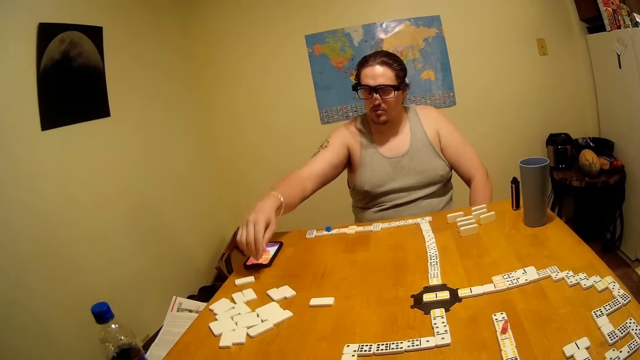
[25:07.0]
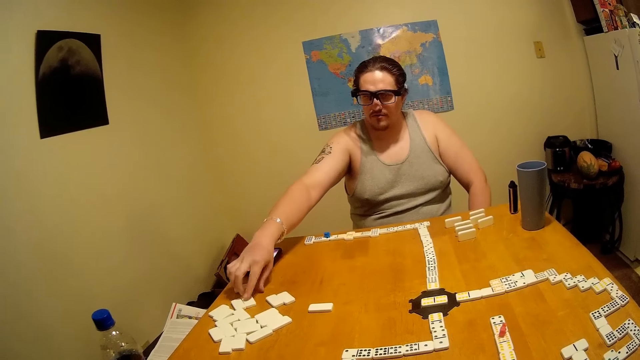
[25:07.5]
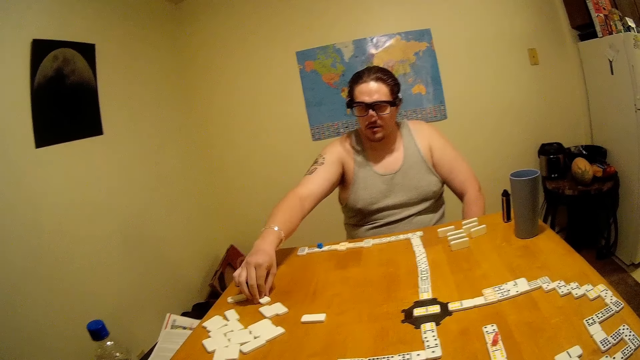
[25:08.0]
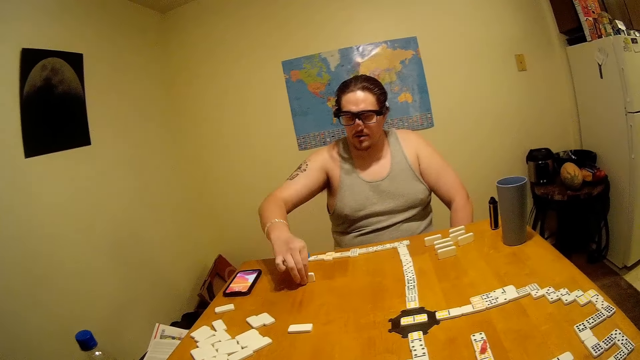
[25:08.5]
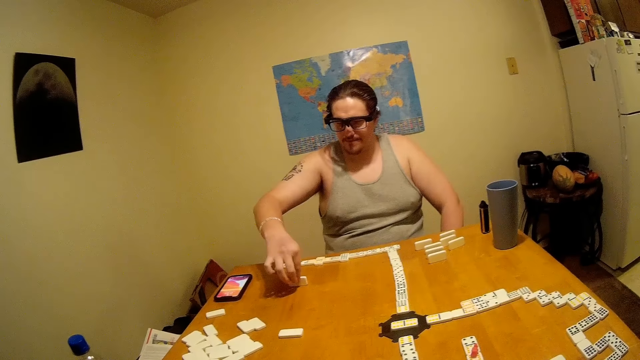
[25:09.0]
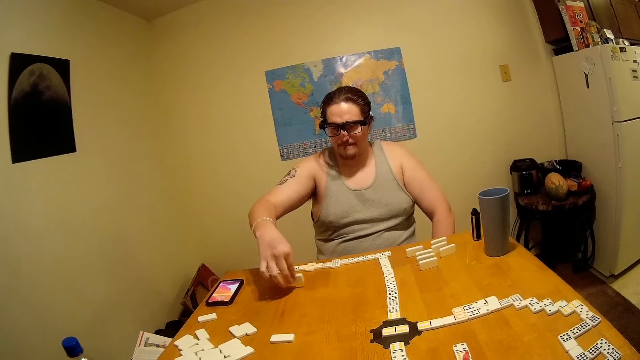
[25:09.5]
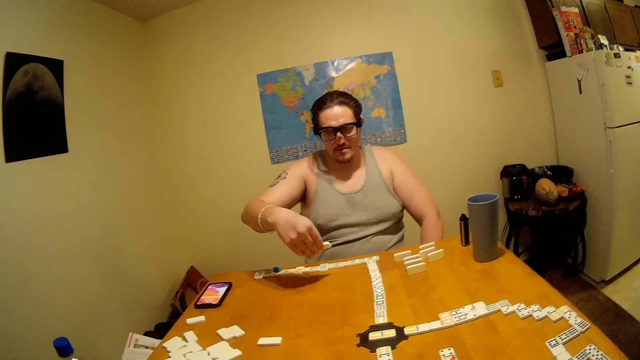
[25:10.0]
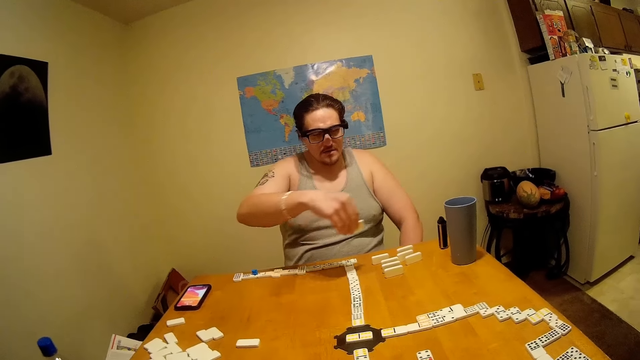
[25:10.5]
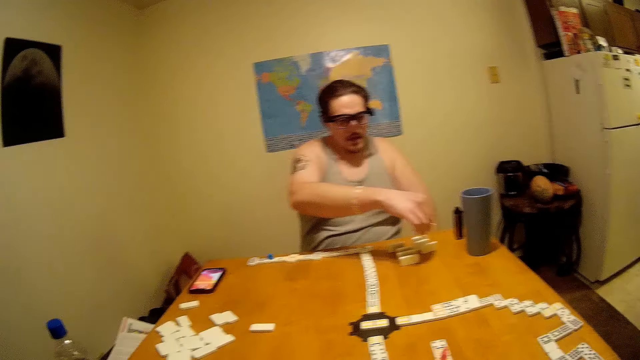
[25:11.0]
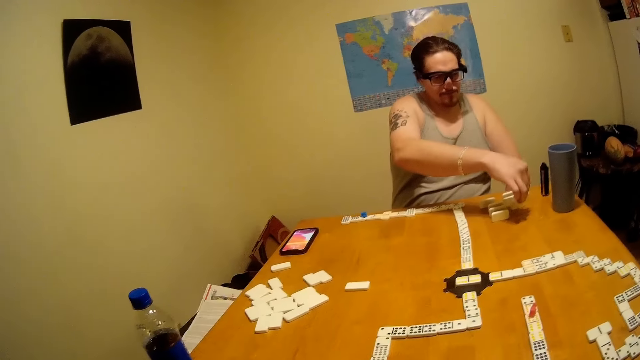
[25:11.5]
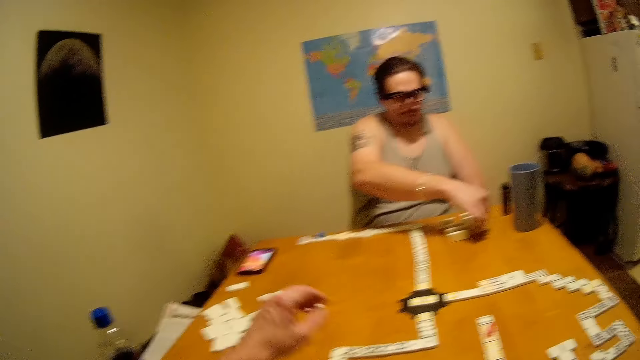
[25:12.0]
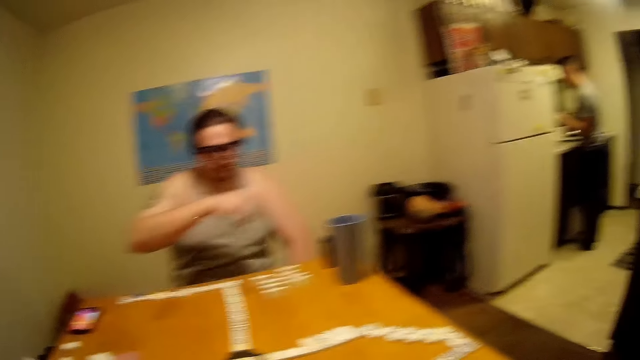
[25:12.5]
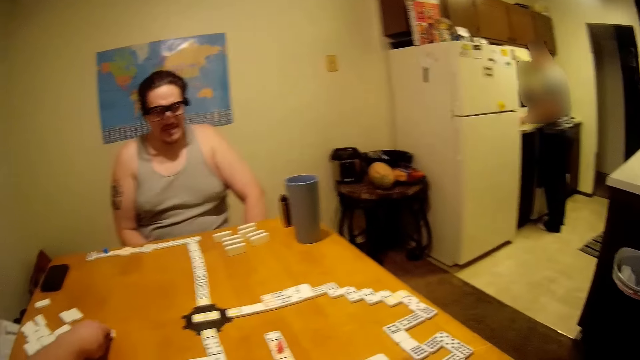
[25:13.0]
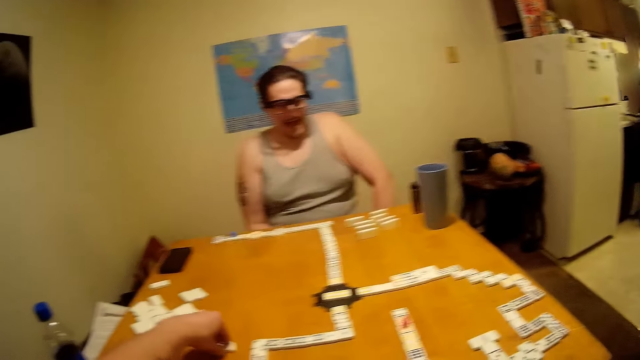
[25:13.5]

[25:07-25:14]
A person picks up a domino. The person puts the domino on the table. The camera wearer picks up the domino.

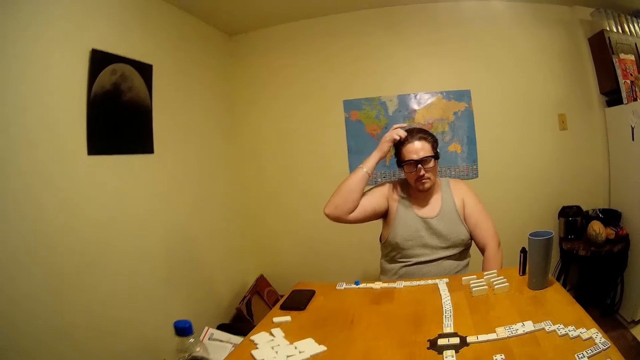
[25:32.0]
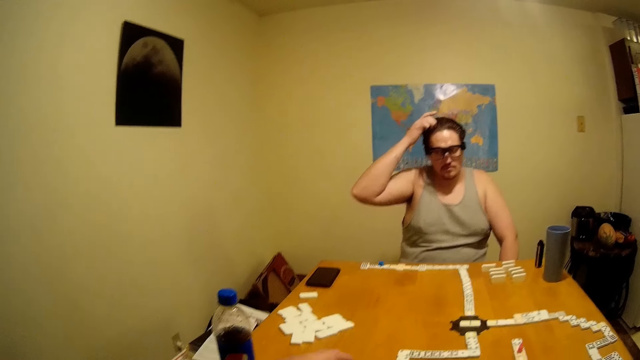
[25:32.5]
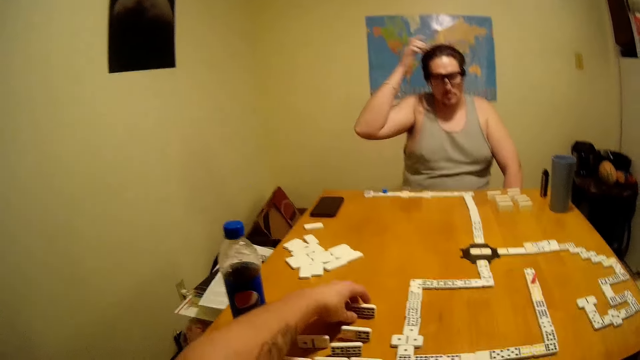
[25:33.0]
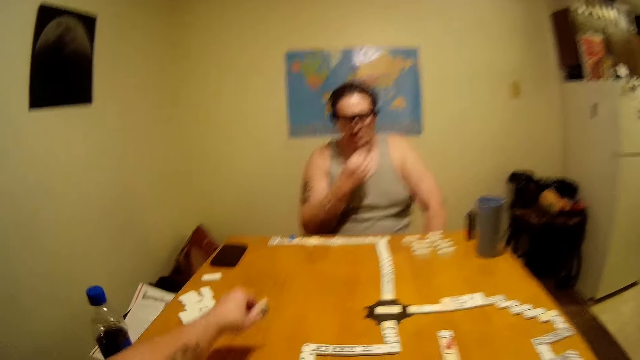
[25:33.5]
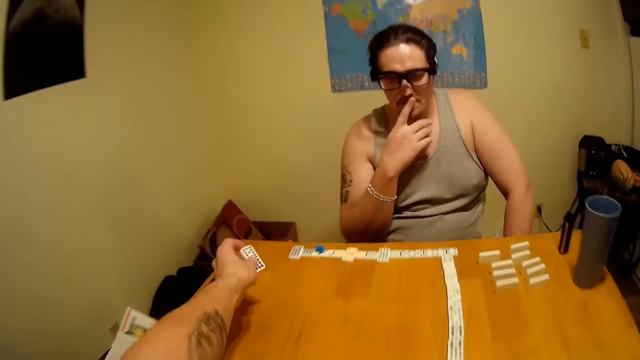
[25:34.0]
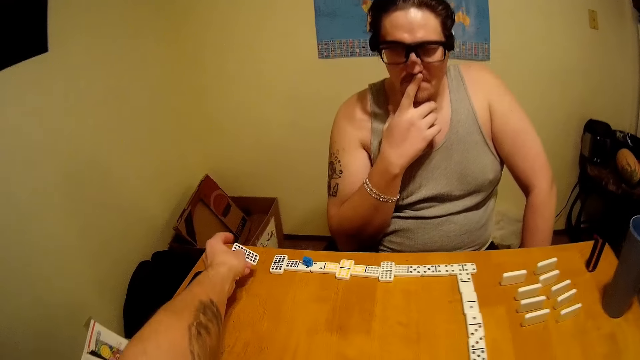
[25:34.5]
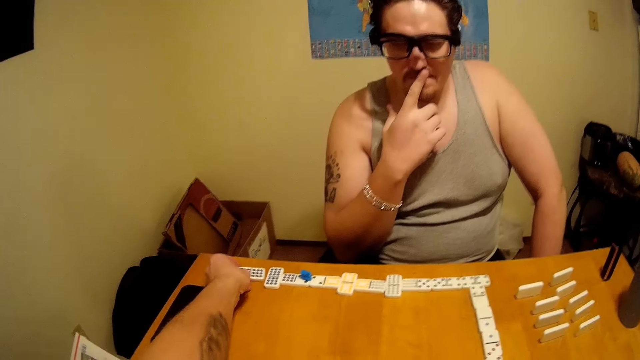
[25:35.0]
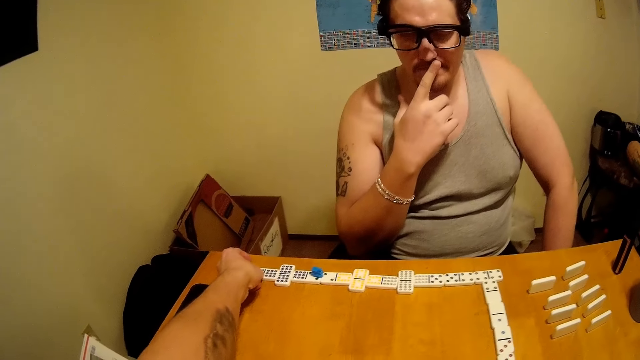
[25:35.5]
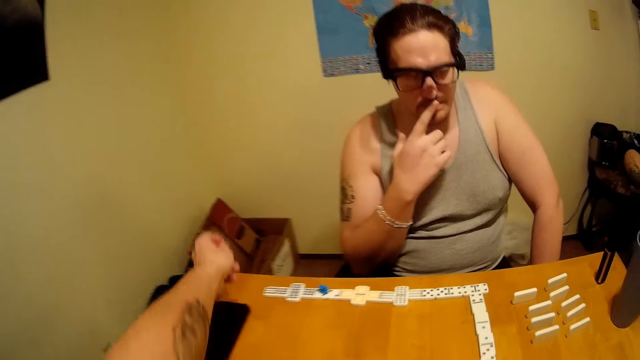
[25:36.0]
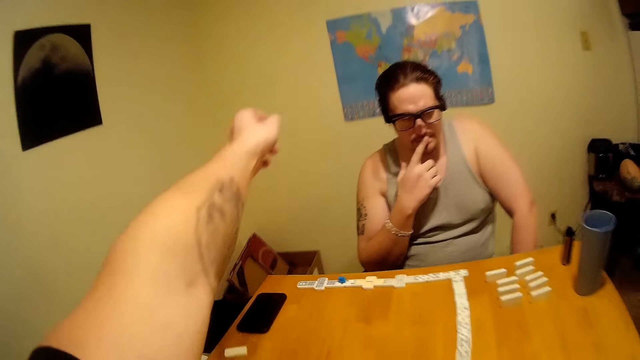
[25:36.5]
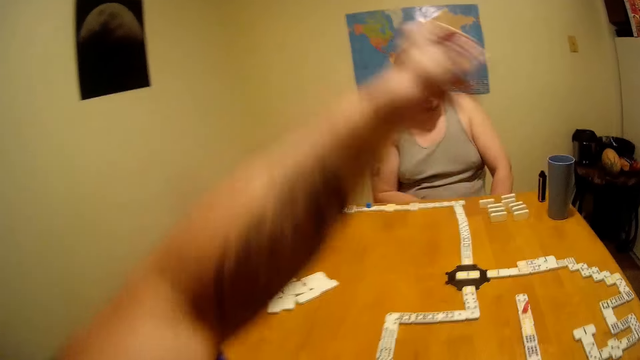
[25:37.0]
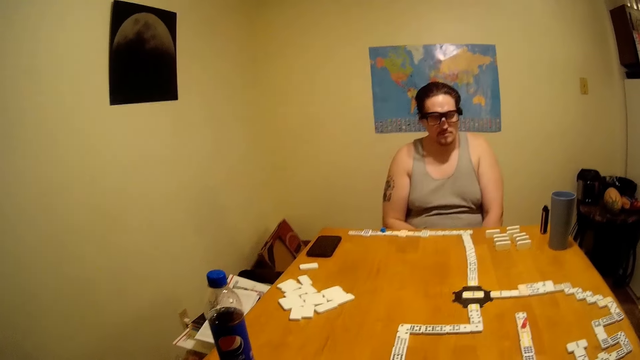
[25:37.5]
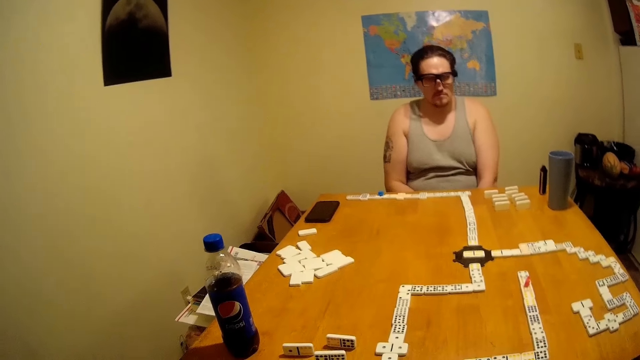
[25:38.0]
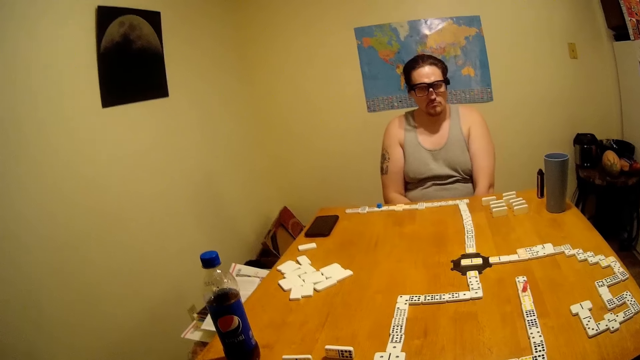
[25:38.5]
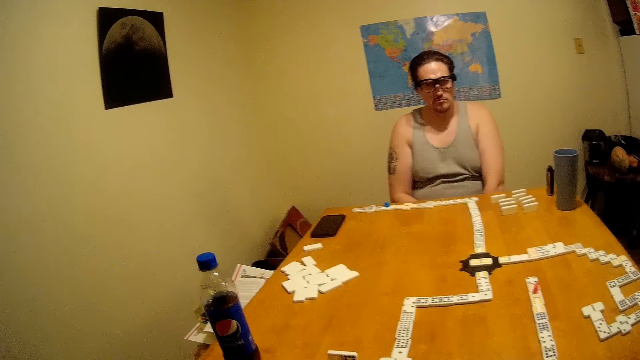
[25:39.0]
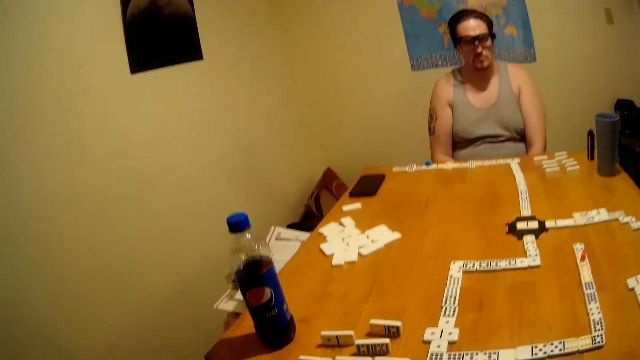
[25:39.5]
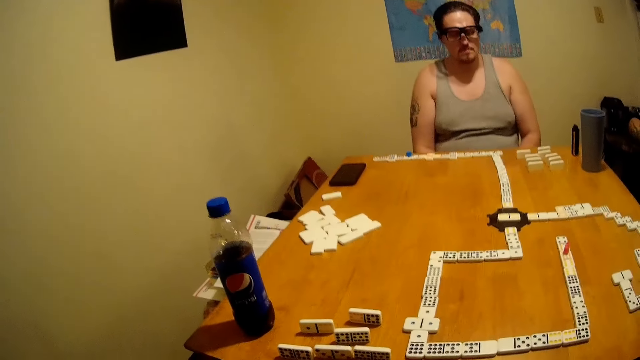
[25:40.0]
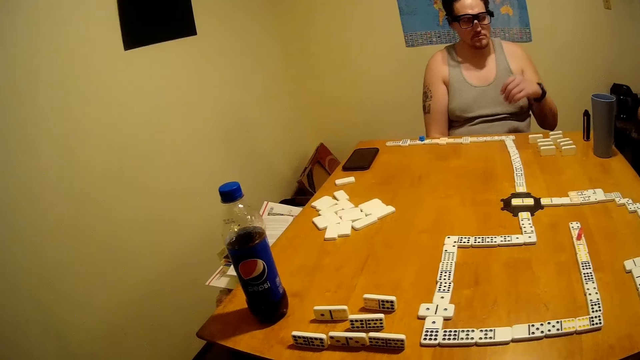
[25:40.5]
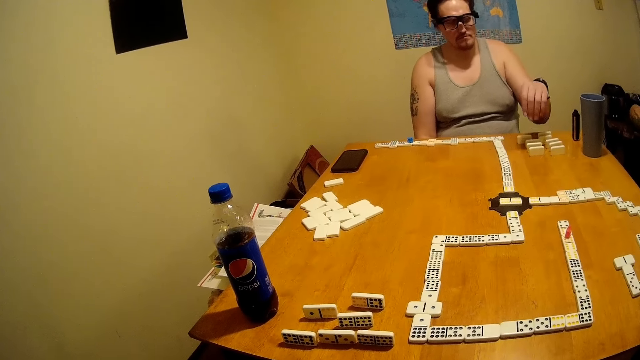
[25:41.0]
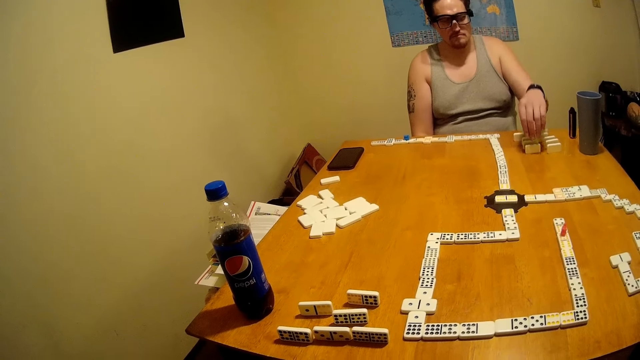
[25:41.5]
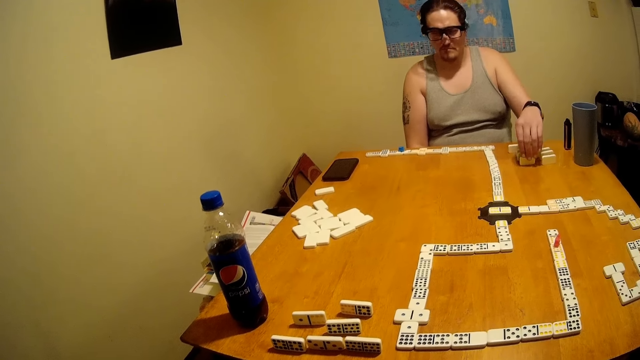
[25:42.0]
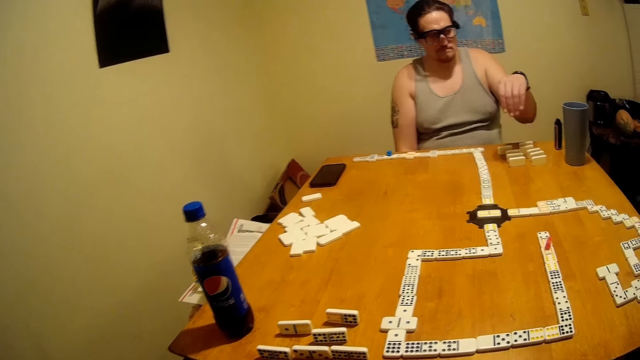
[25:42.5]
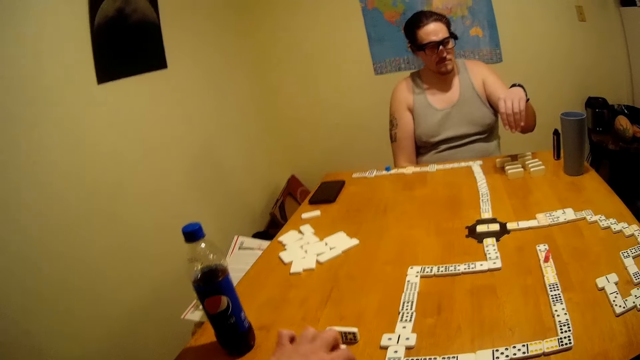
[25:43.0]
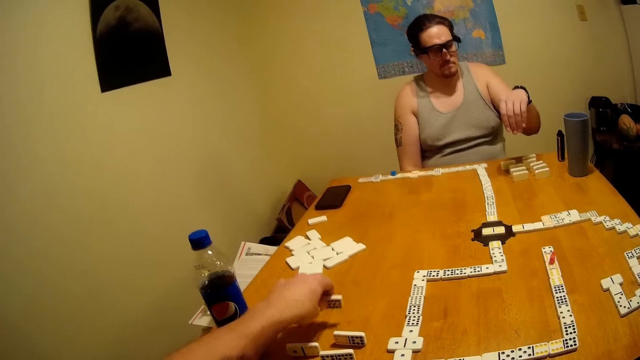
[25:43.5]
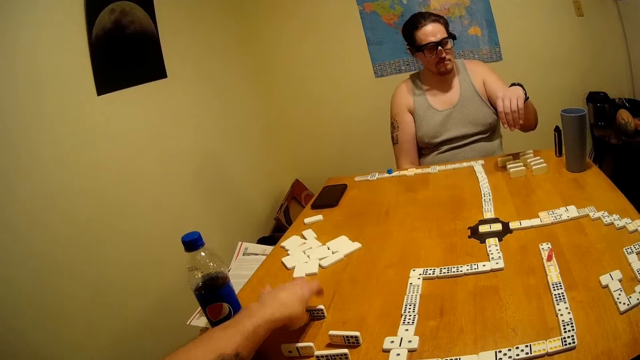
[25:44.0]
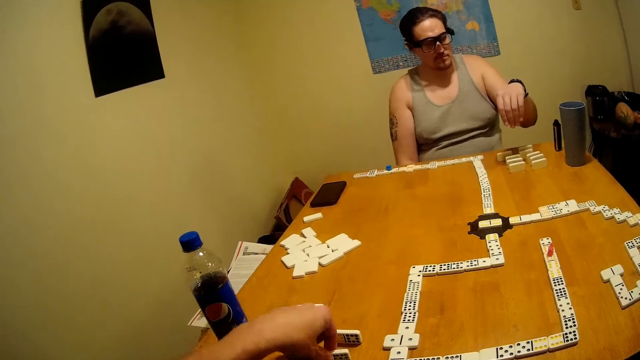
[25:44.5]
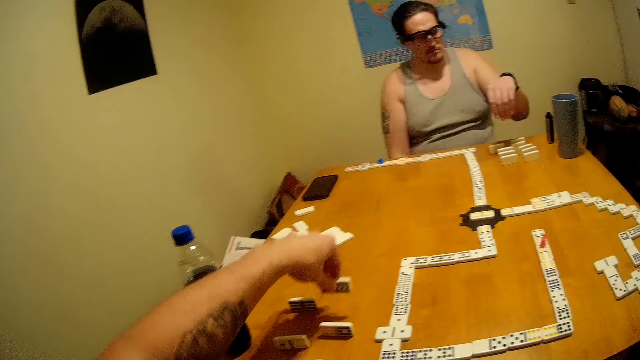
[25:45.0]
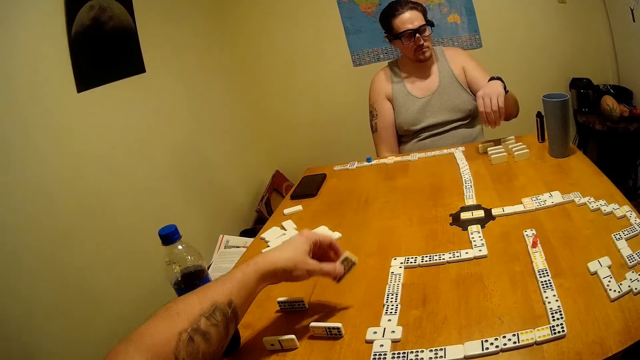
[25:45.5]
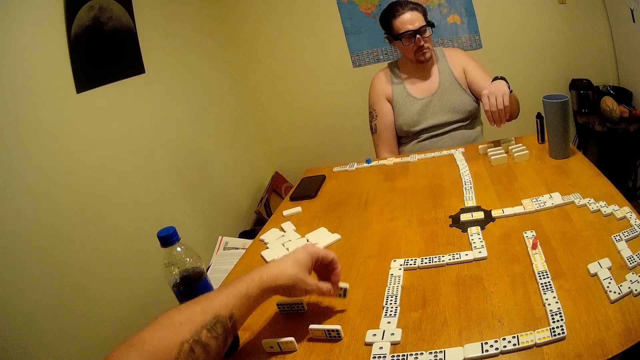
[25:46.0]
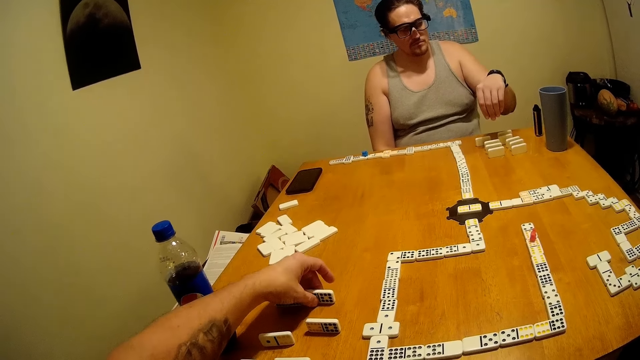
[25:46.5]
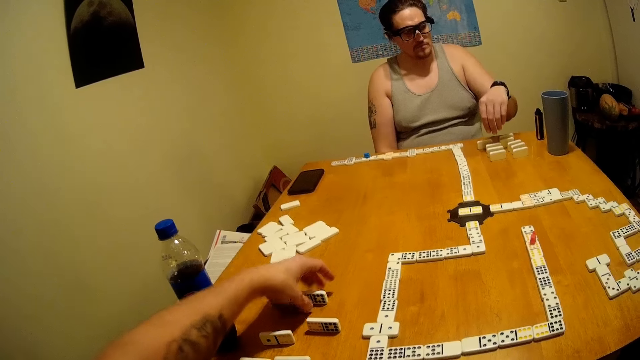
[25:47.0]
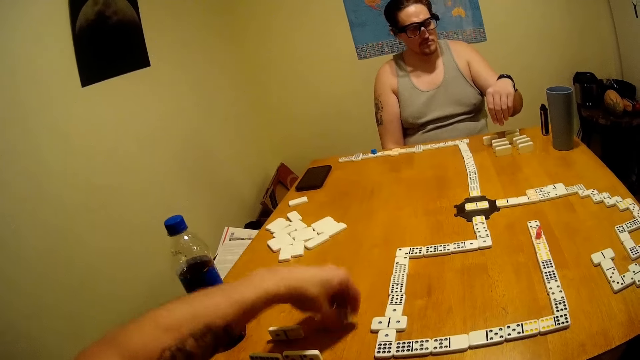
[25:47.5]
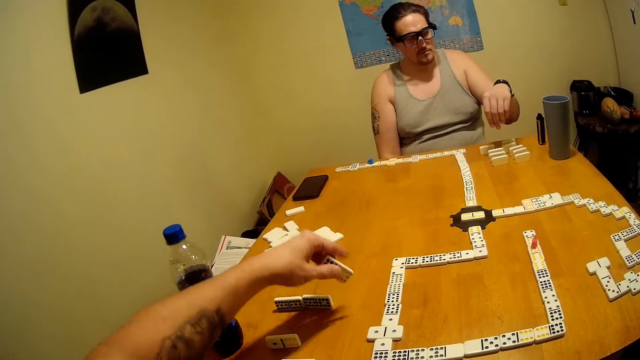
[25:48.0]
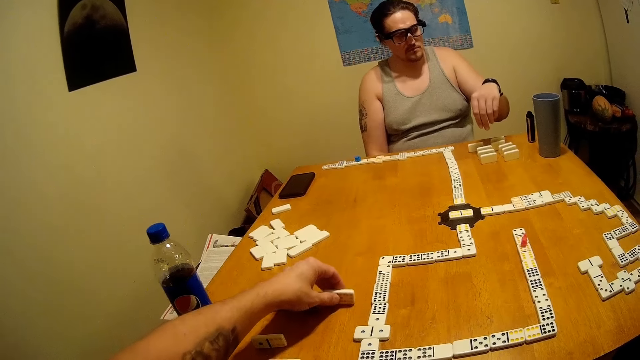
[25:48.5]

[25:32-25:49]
The camera wearer picks up a domino. They put the domino on the table. A person touches their mouth. The person picks up the domino. The camera wearer puts the domino on the table. They pick up the domino. They put the domino on the table.
